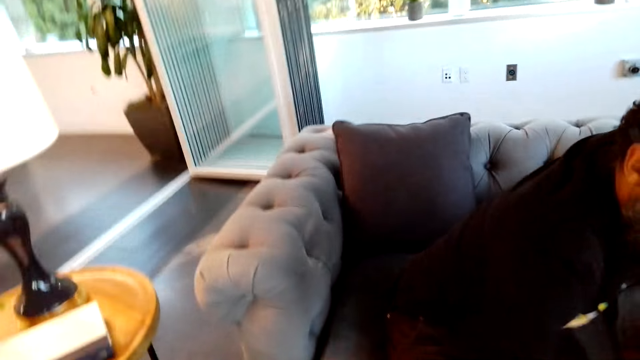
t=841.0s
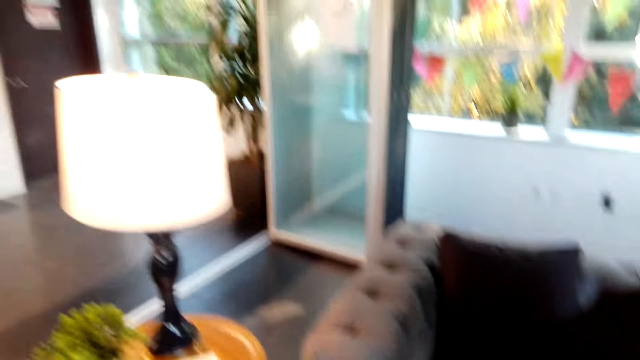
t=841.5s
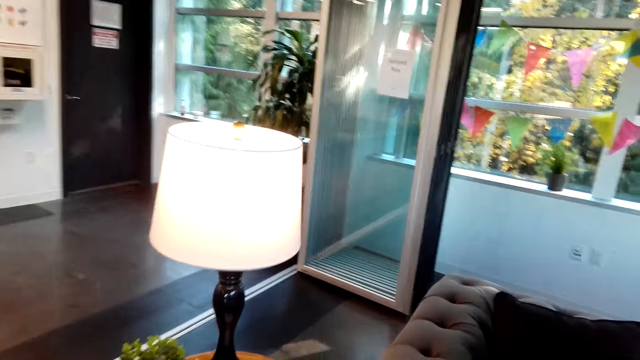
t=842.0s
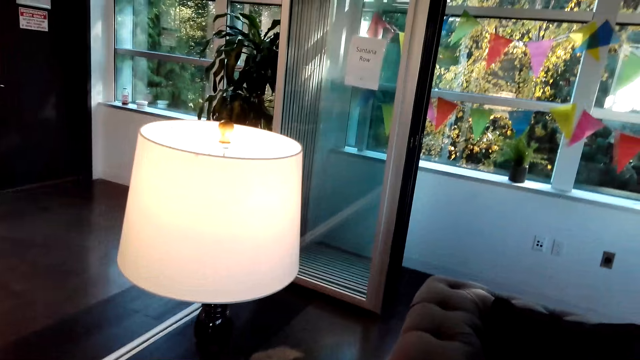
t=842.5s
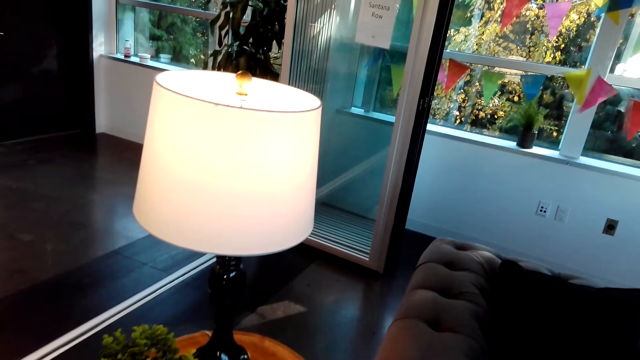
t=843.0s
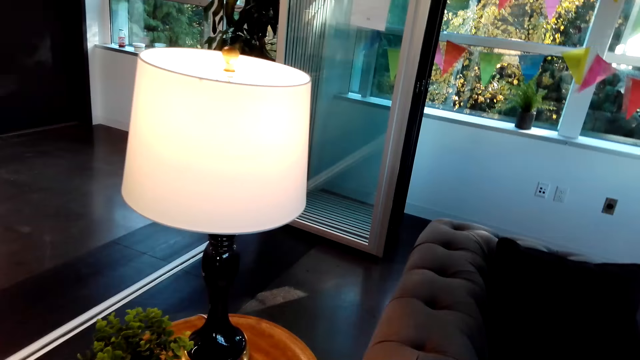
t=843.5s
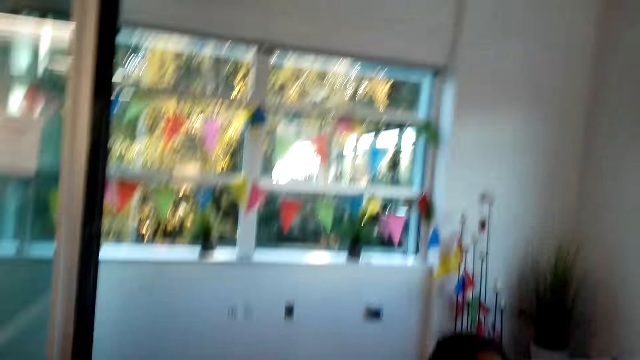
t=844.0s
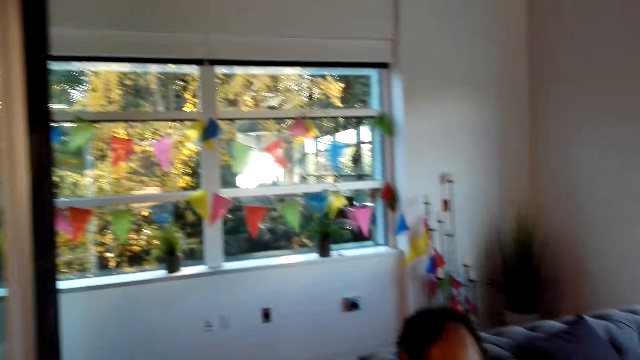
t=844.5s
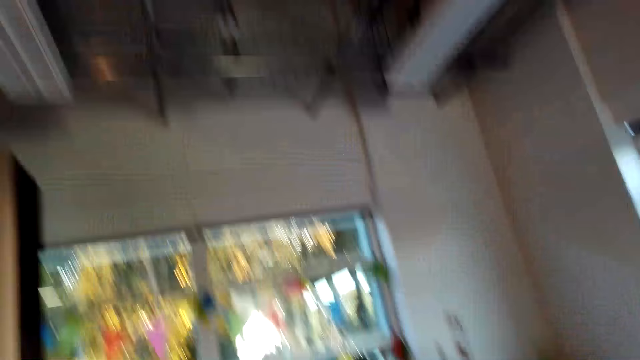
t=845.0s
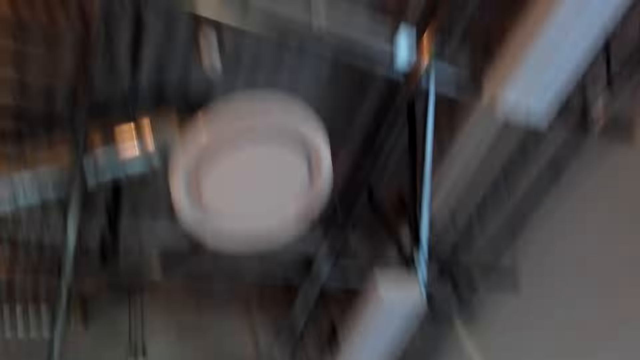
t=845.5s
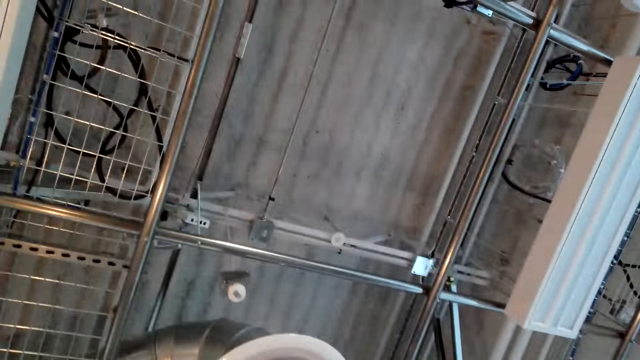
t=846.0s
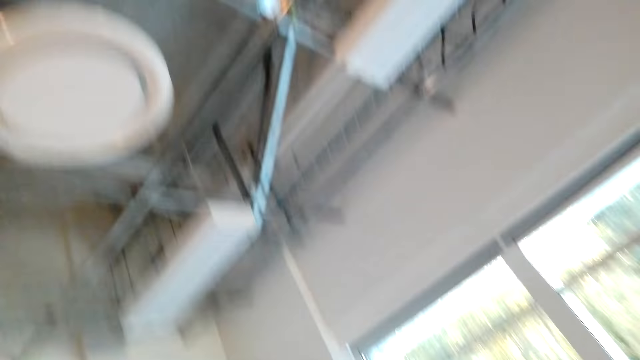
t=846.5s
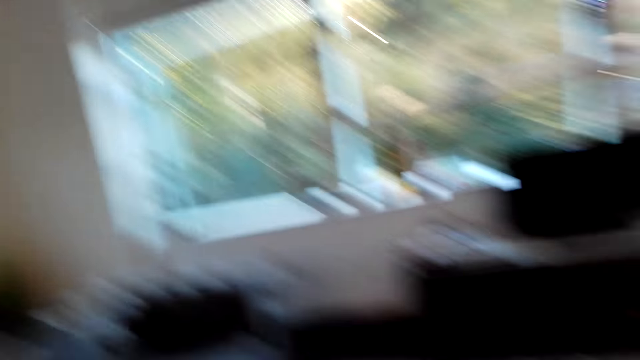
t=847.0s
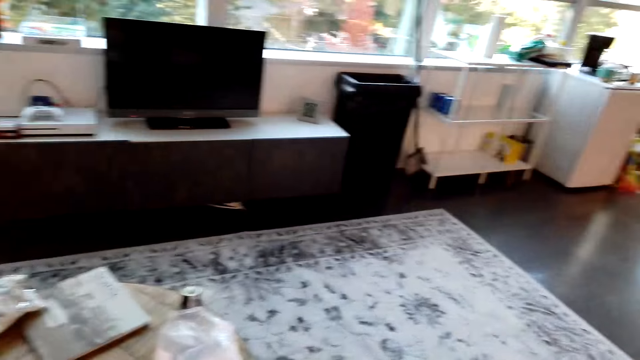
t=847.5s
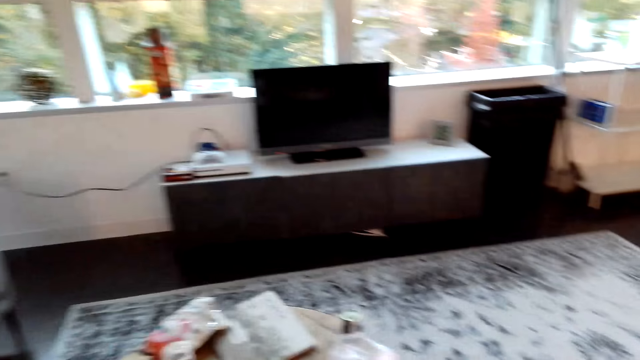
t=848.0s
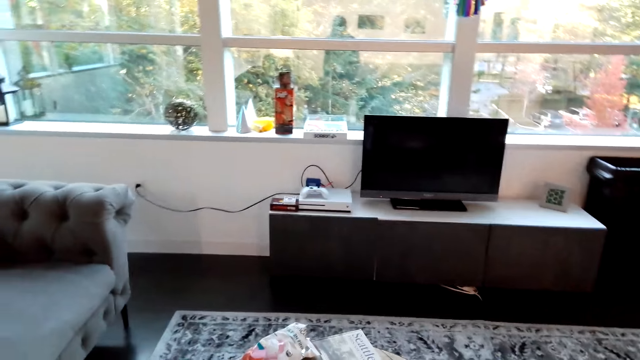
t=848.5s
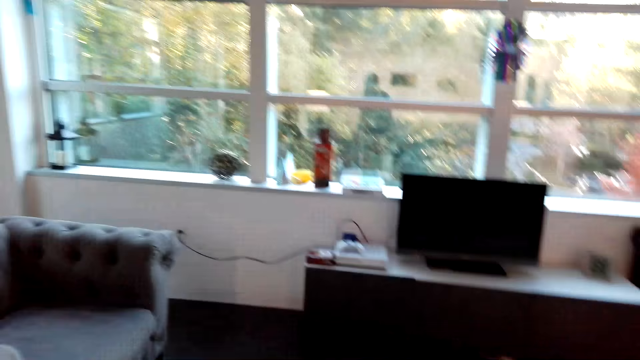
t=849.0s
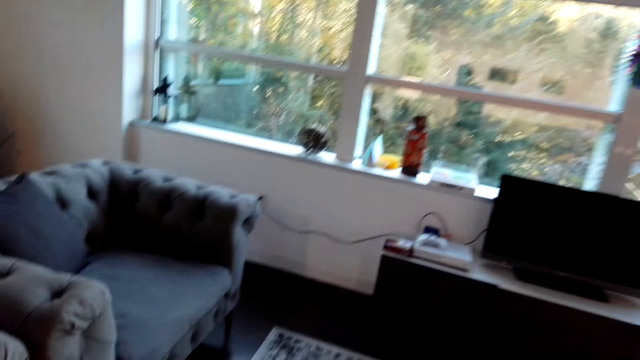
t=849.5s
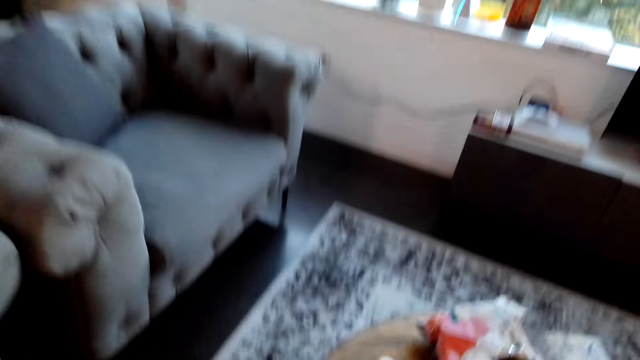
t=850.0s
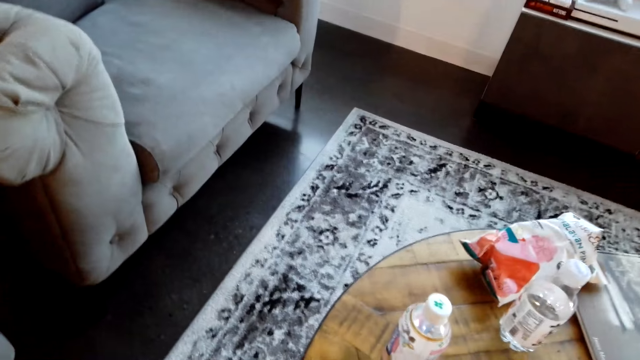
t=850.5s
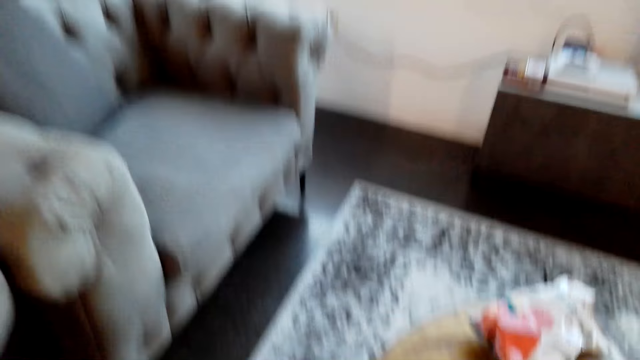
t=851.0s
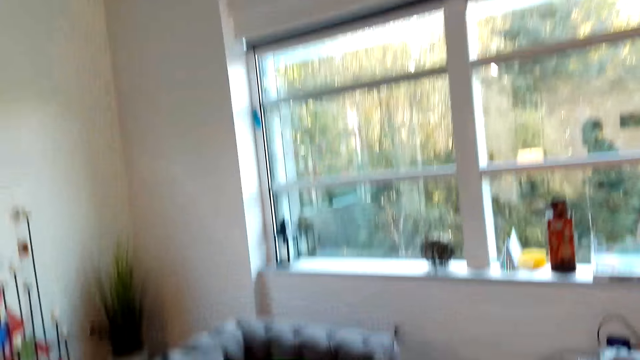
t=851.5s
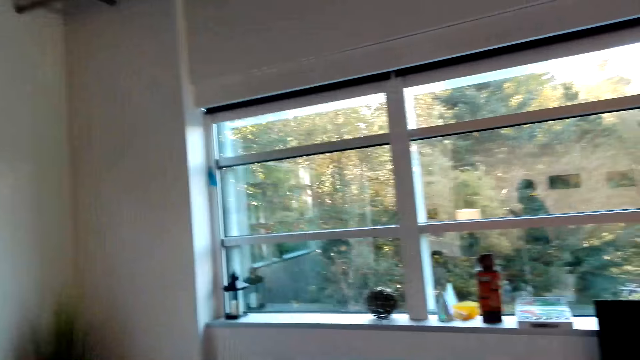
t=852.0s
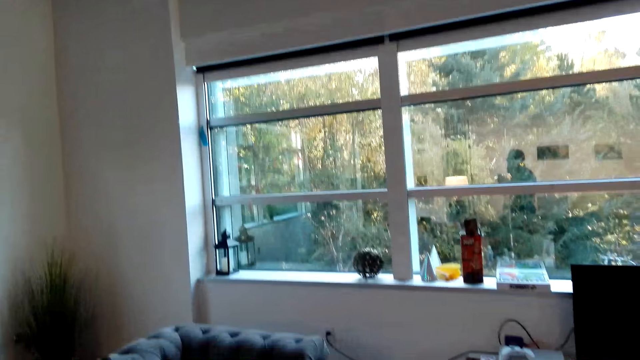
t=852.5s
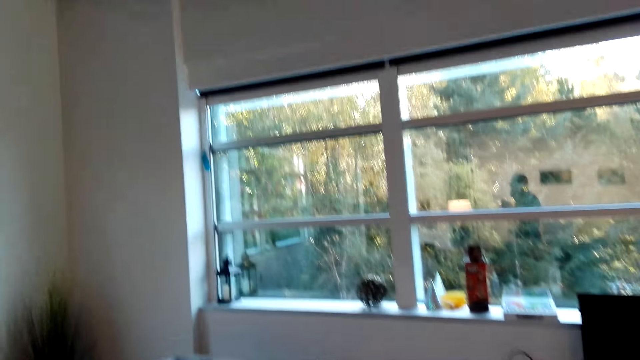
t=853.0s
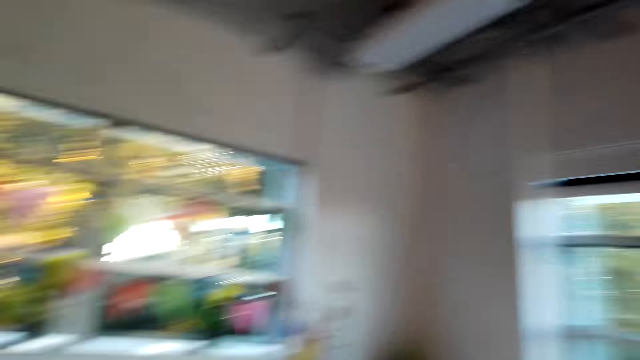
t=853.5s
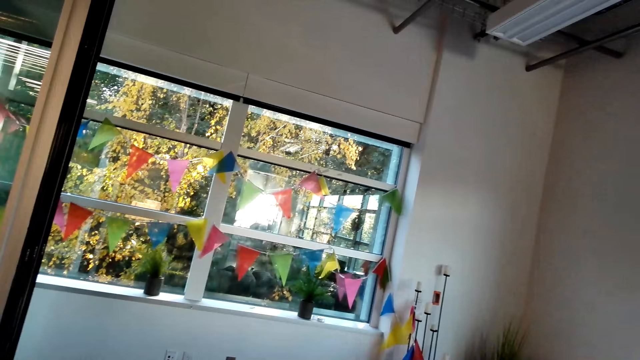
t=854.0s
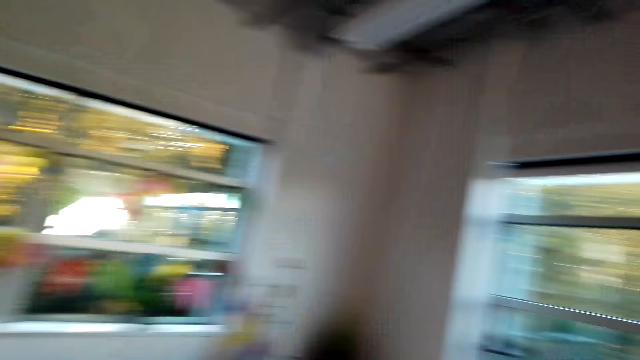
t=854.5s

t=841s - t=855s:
A man sits on a couch. The camera wearer looks at the roof. They look at the window. They look at the table. They look at the windows.

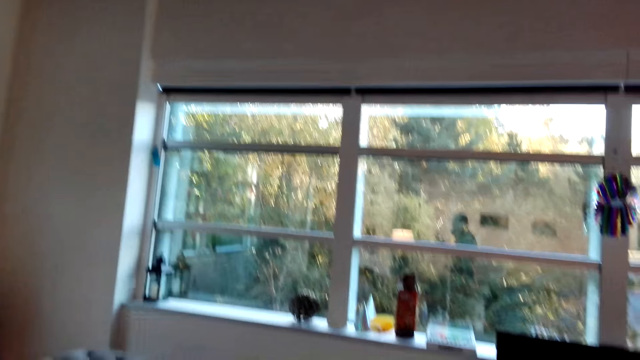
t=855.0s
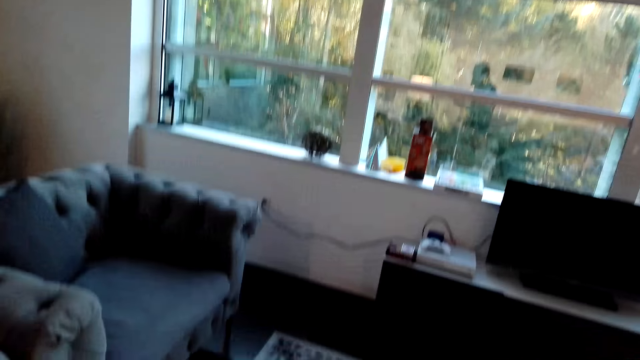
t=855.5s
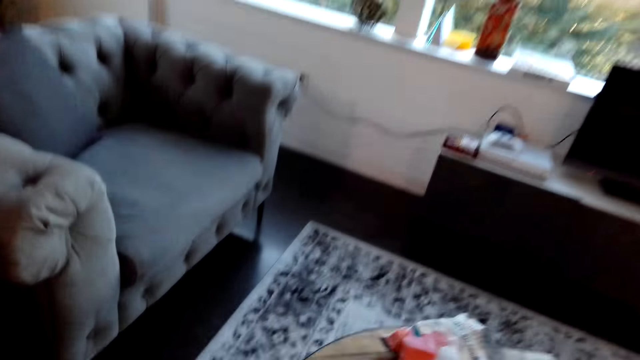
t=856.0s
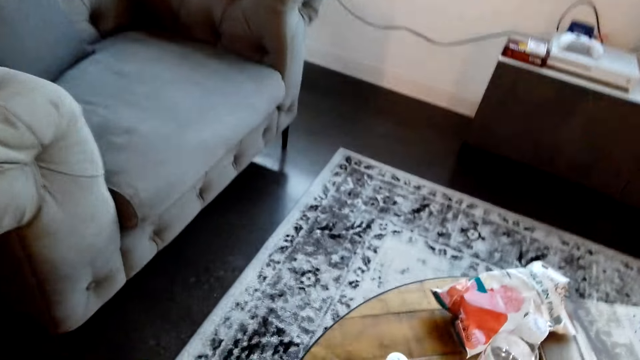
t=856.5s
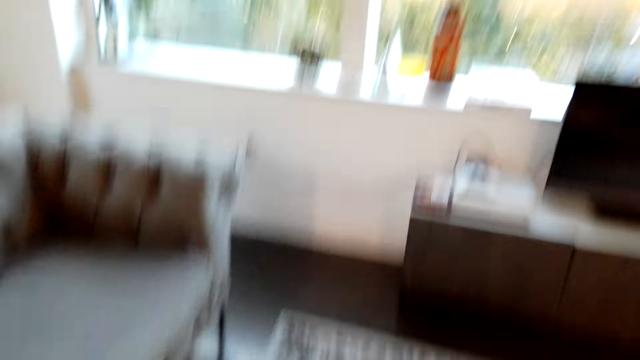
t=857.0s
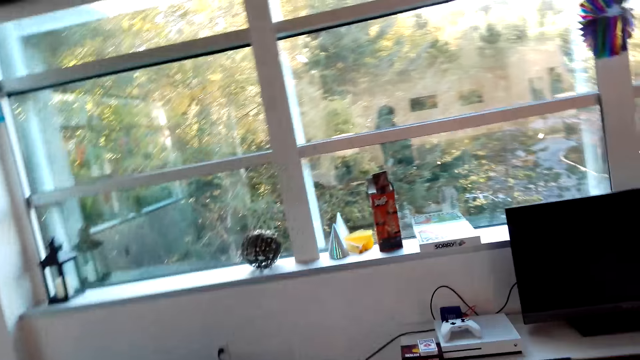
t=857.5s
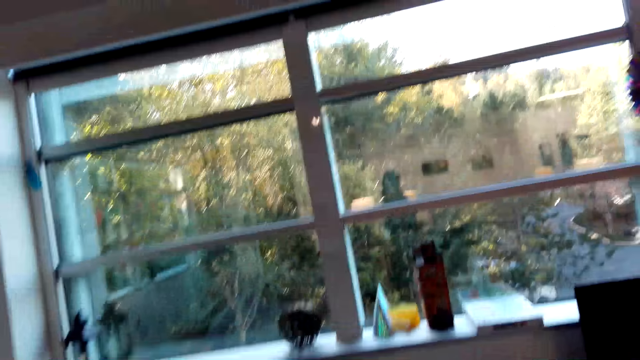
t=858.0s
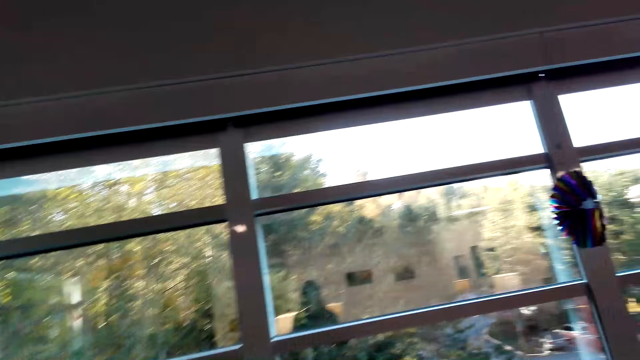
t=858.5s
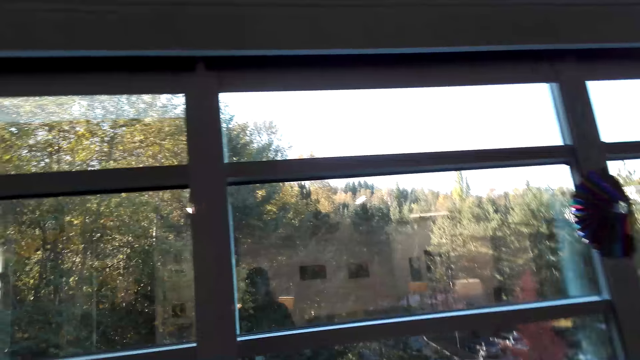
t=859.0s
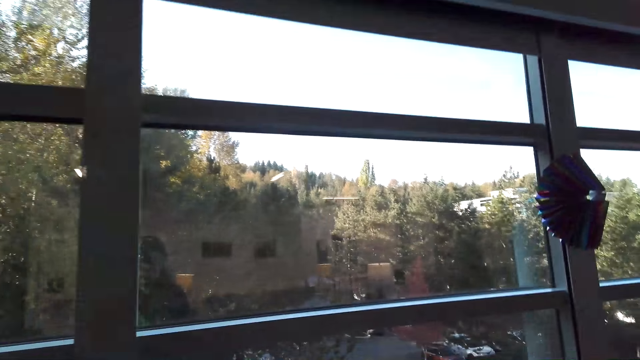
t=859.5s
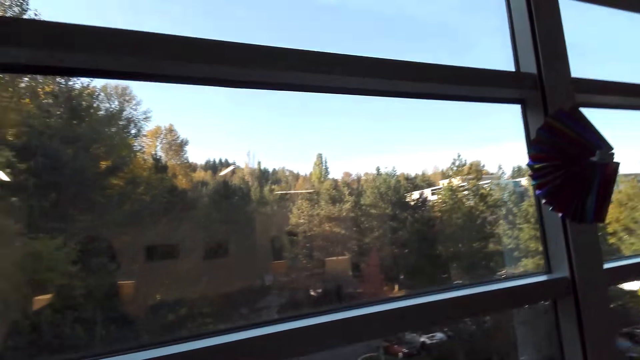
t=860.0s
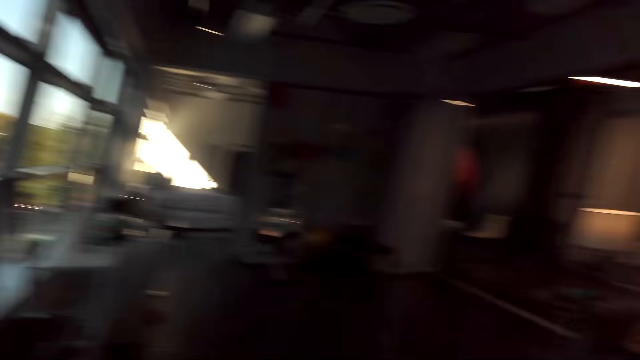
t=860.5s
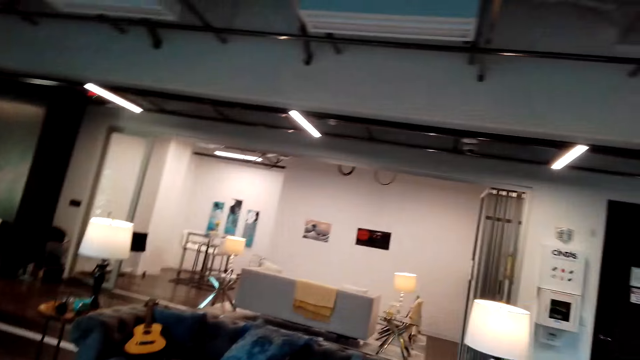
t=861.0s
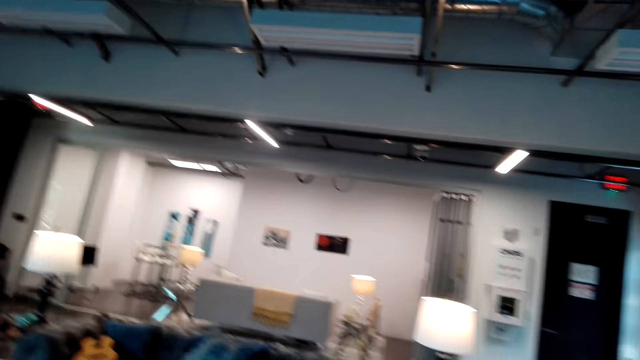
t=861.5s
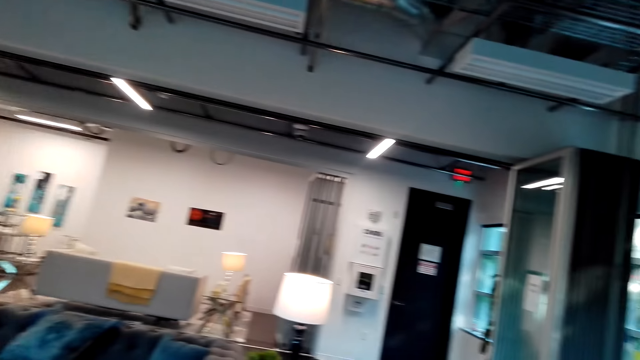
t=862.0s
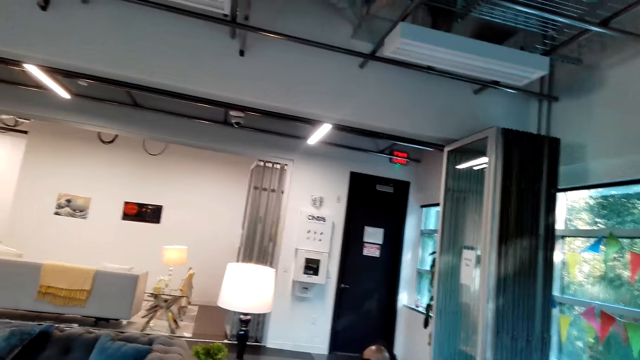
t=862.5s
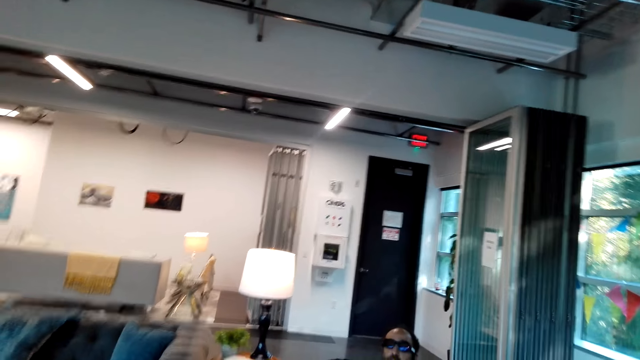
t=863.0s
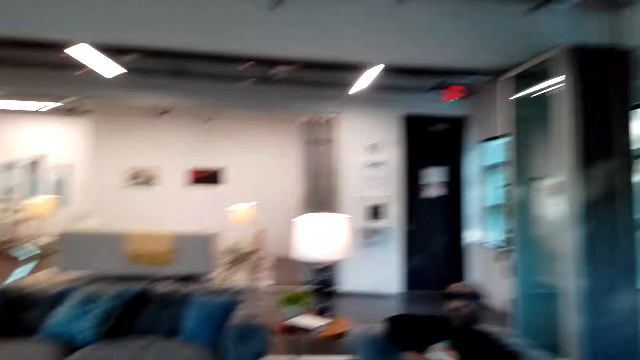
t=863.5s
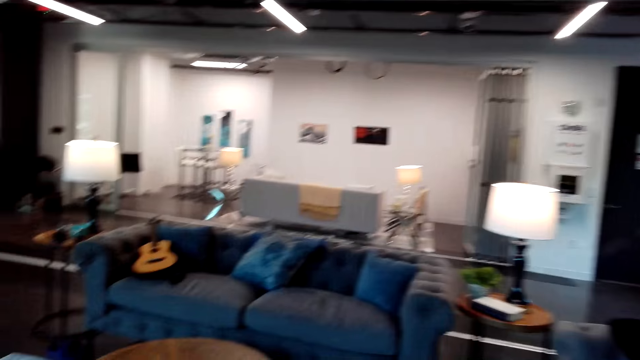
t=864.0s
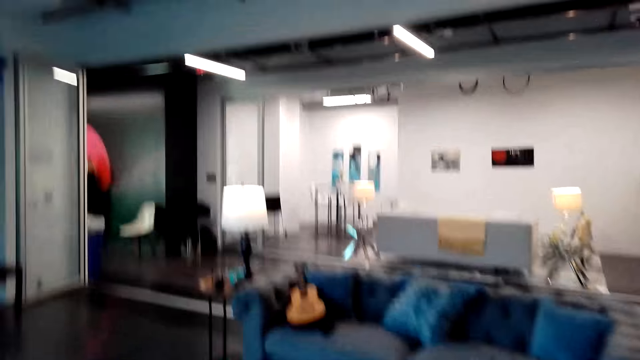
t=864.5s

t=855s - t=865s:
The camera wearer moves a mobile phone. They look around. They walk towards the window. They look around. They look at a man. The man sits on a couch.
